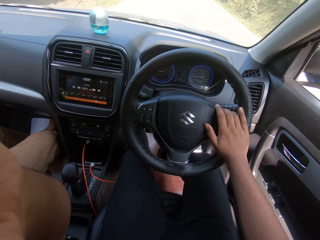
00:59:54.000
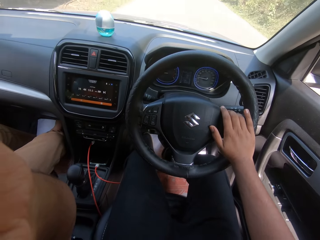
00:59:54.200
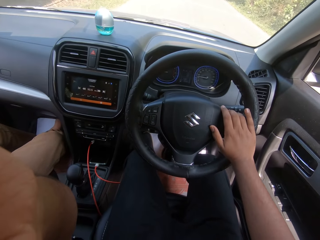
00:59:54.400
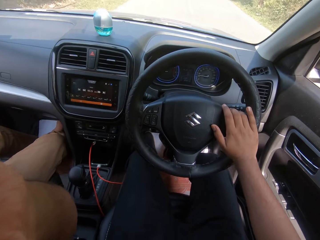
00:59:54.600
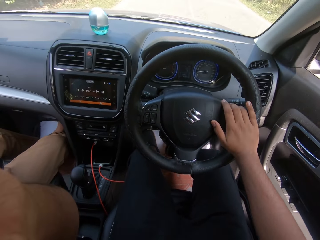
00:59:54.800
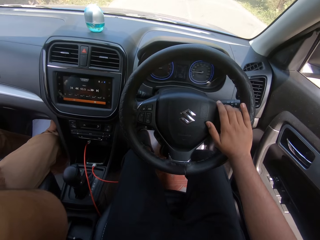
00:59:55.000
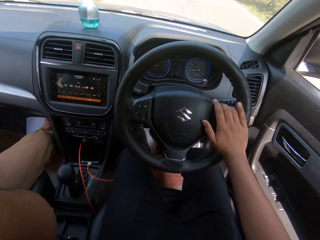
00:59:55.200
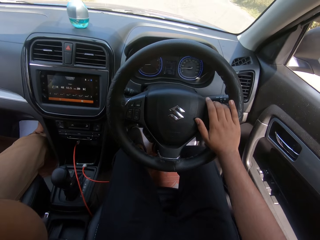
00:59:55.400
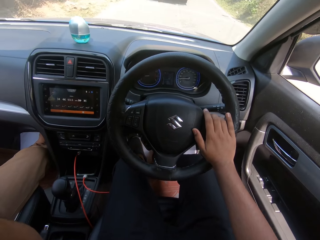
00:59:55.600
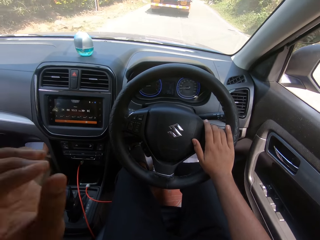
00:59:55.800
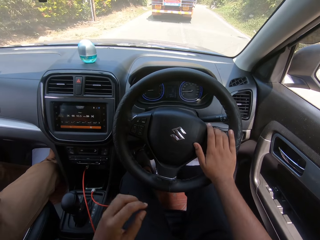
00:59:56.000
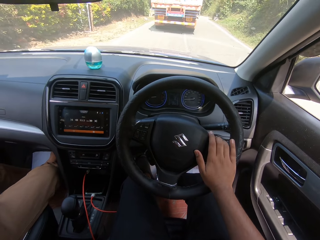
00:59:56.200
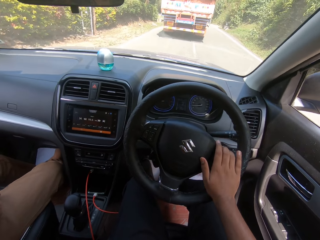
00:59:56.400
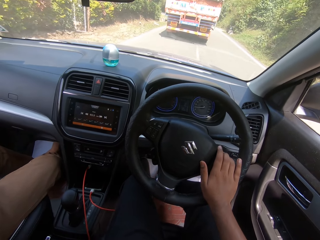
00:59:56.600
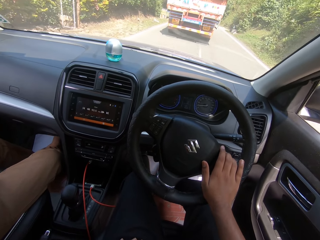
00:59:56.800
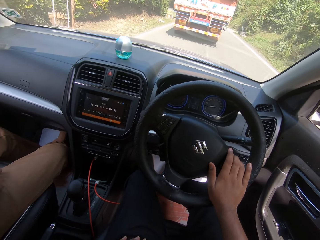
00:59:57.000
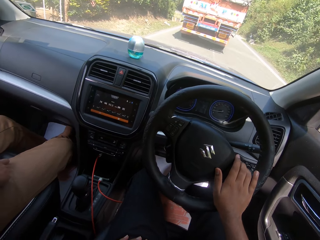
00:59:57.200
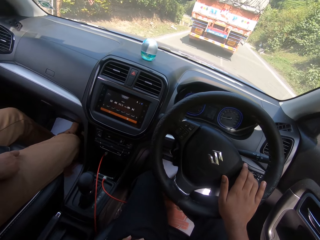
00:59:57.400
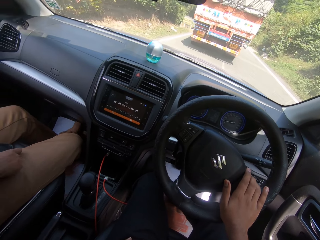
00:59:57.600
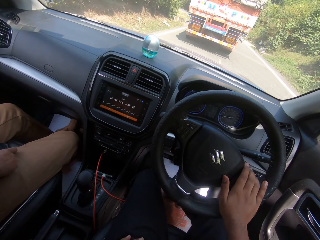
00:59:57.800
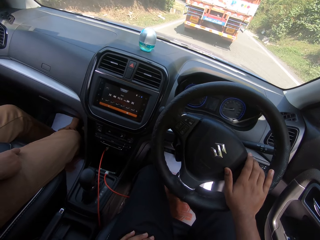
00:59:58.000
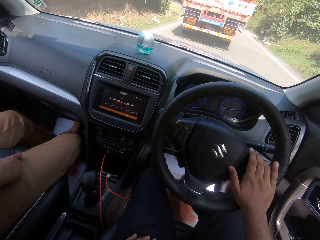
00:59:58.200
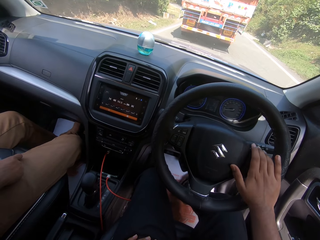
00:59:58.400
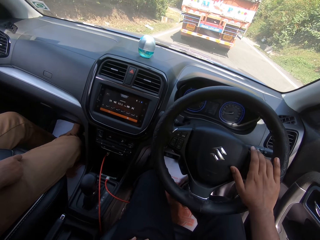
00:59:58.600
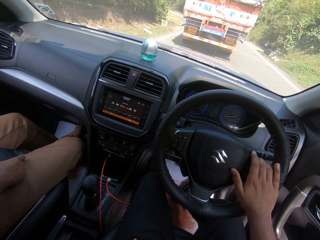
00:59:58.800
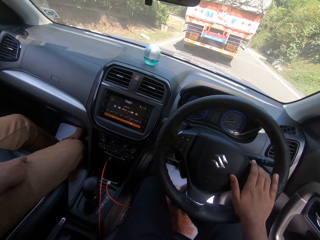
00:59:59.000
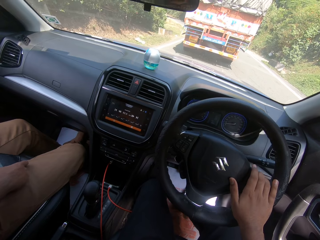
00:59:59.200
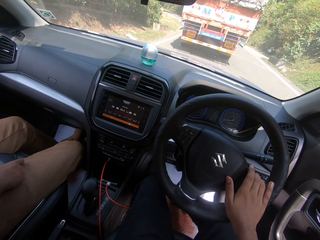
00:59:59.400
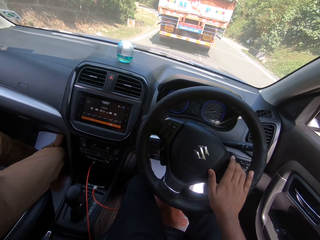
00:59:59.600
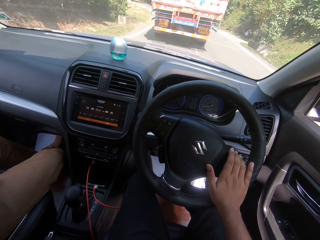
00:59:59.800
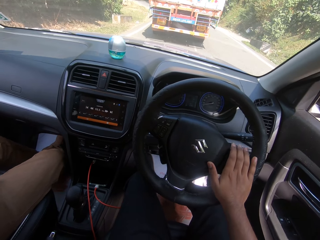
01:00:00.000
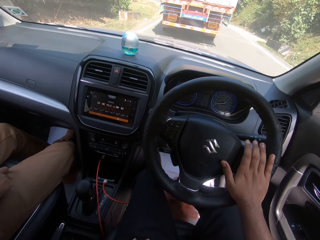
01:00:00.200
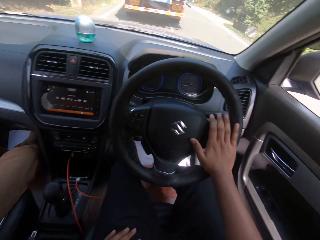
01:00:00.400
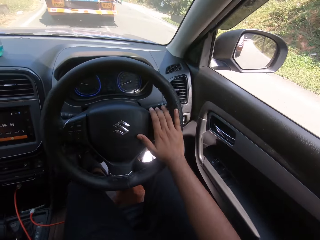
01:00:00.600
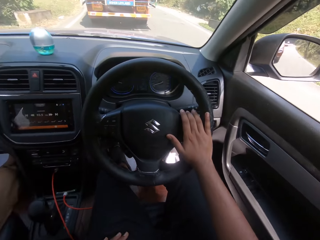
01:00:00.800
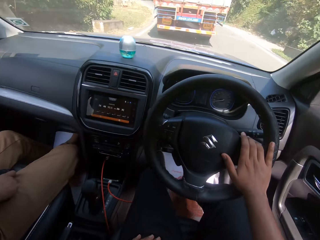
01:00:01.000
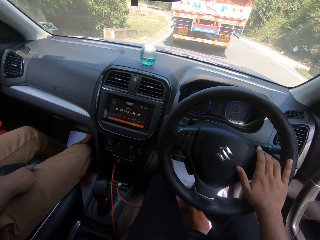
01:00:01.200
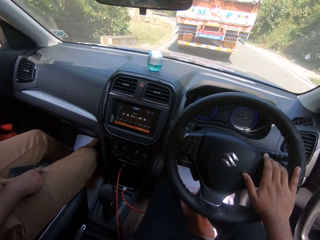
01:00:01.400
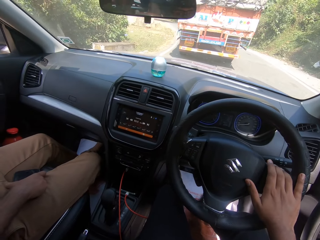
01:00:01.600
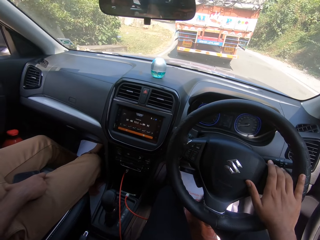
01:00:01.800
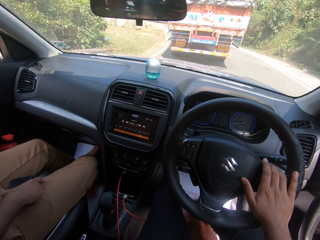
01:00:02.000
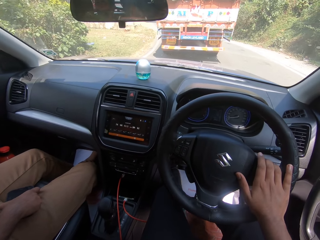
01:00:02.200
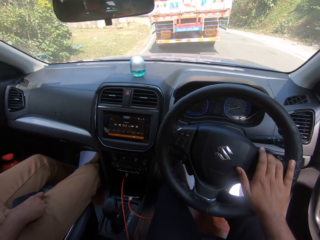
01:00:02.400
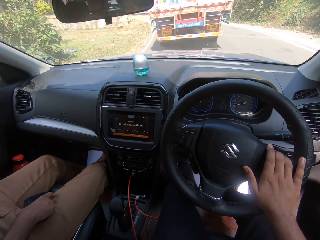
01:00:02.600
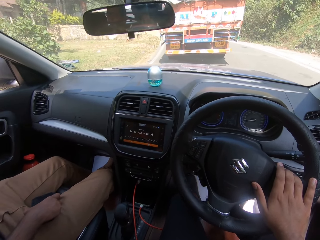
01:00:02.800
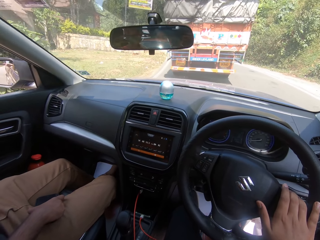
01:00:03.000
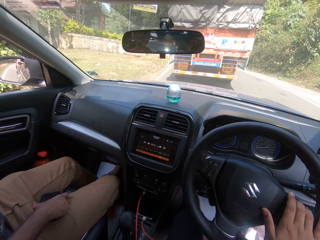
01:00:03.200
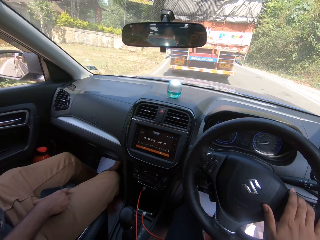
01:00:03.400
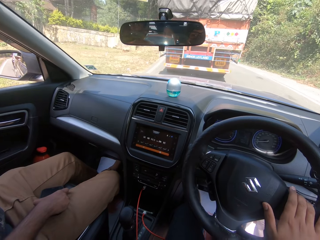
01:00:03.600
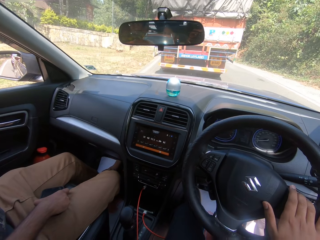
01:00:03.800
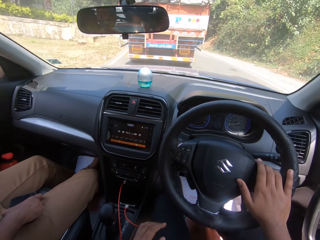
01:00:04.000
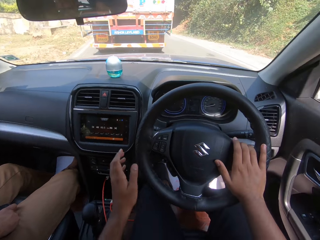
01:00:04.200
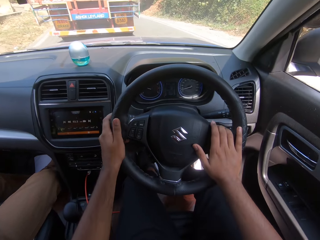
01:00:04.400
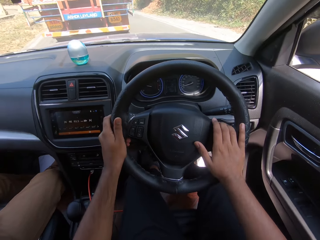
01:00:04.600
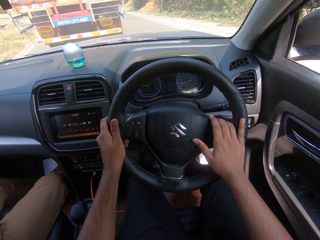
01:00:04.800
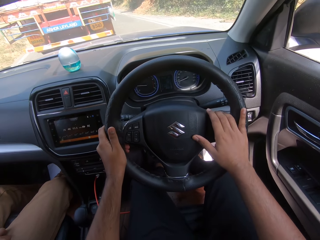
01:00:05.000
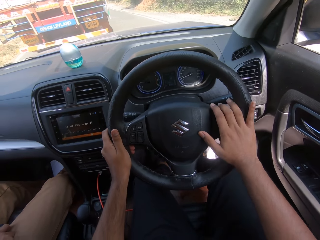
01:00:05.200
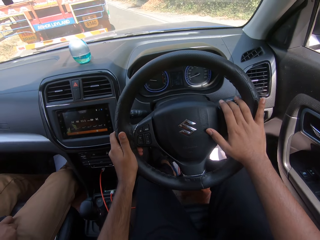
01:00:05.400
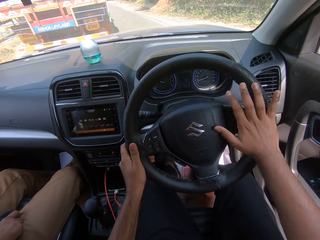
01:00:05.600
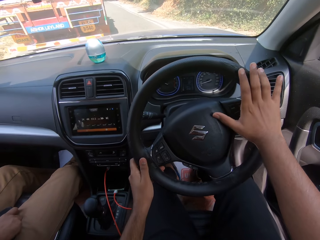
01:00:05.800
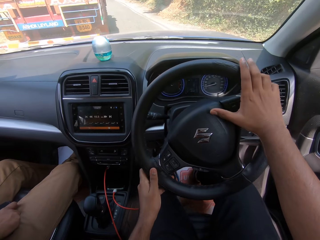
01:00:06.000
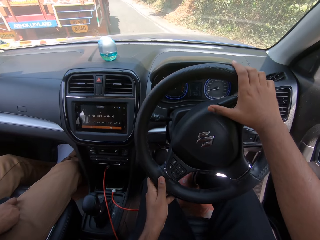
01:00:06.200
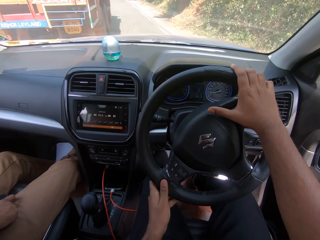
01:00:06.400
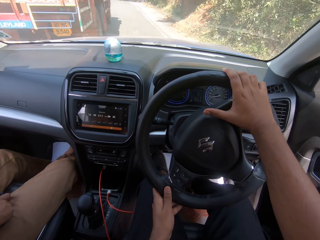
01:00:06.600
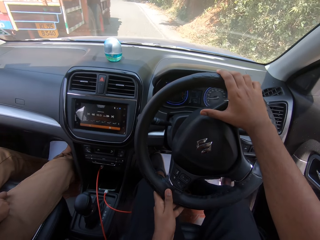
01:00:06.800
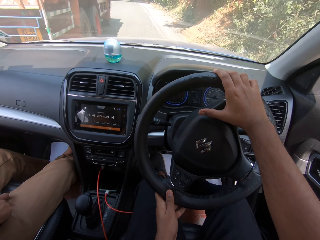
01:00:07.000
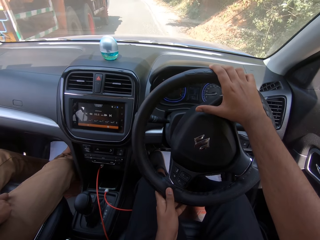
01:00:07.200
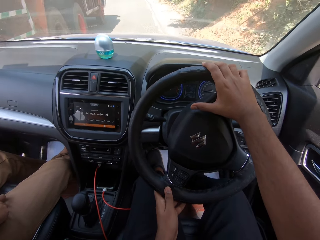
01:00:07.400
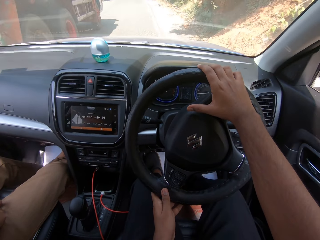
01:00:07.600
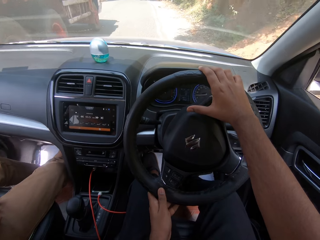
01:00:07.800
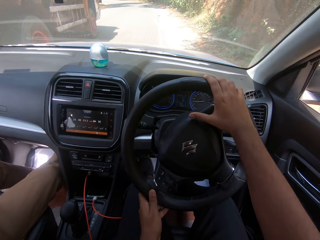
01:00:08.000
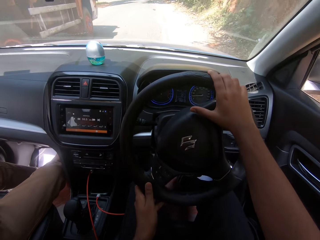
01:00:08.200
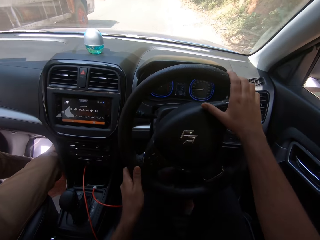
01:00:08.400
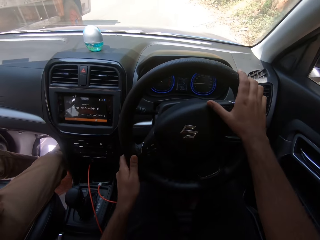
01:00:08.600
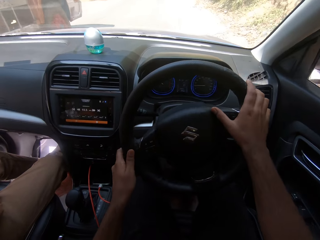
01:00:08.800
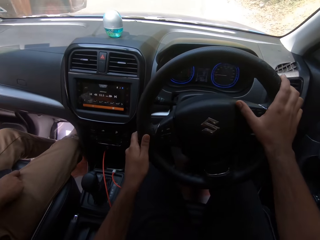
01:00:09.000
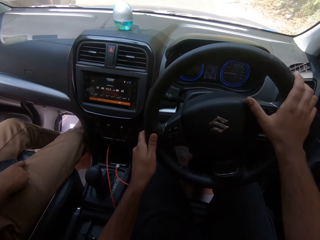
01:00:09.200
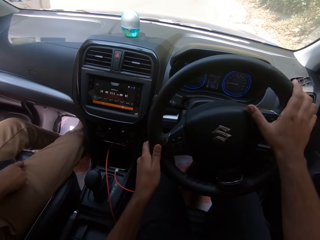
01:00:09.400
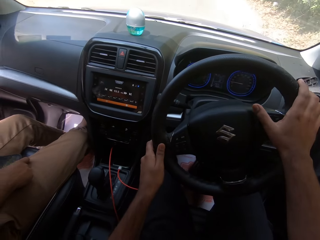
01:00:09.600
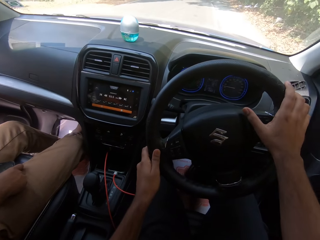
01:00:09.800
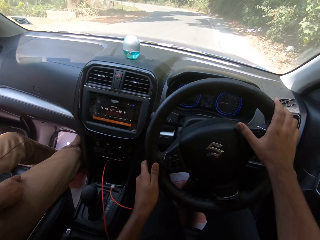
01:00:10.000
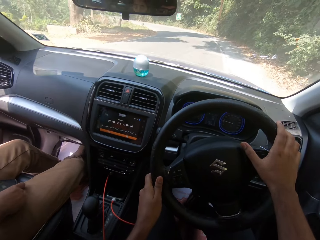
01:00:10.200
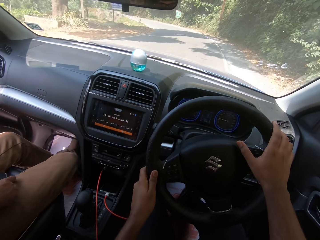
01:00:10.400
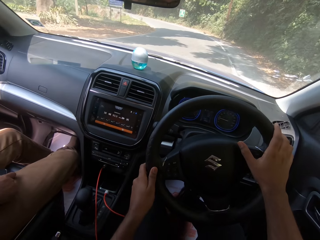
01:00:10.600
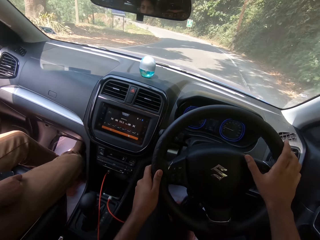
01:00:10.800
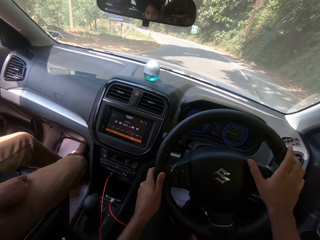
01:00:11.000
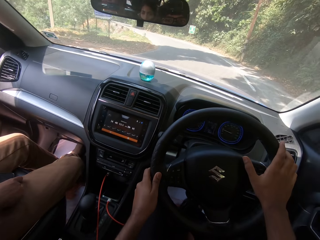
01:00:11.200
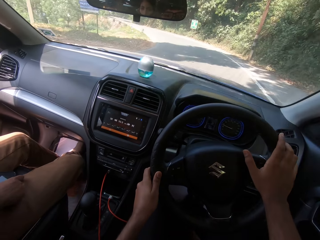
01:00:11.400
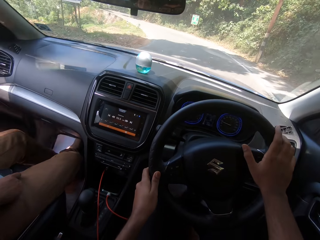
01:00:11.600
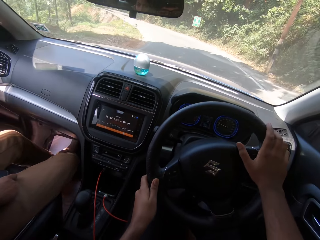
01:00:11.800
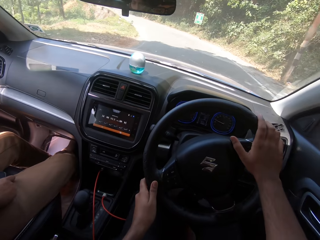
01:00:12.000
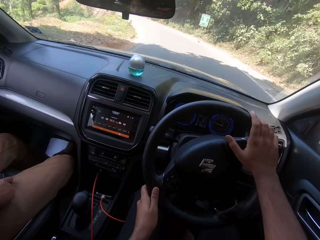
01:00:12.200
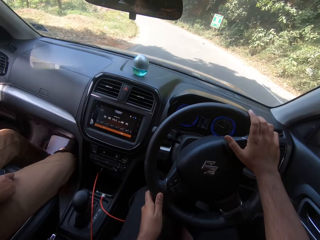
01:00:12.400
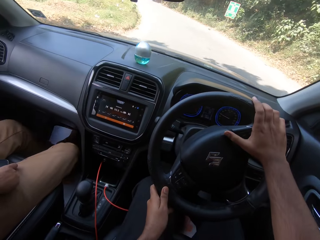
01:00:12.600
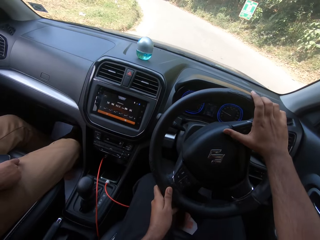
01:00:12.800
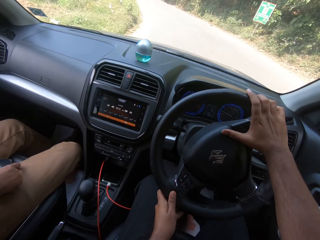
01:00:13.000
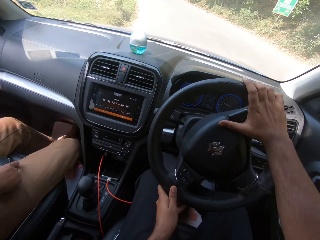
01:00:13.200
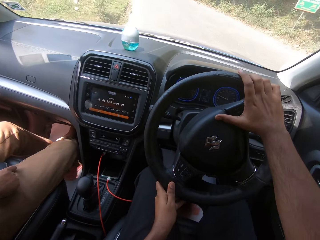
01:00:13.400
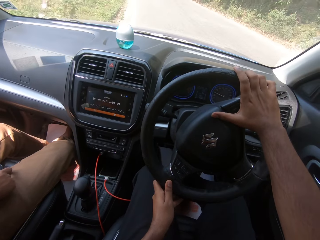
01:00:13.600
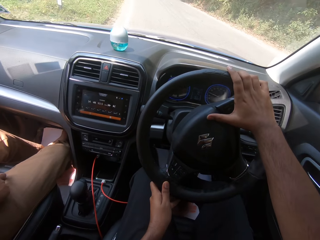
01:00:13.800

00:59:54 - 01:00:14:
The camera wearer overtakes a semi-truck trailer.

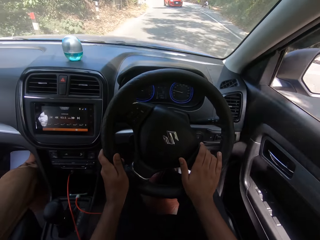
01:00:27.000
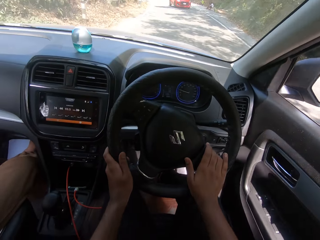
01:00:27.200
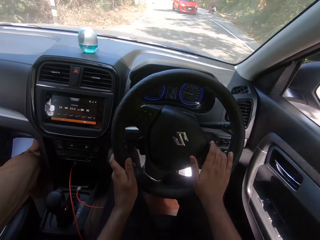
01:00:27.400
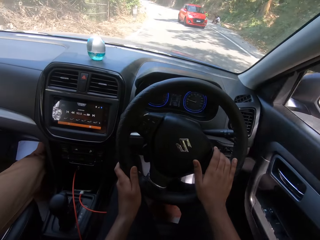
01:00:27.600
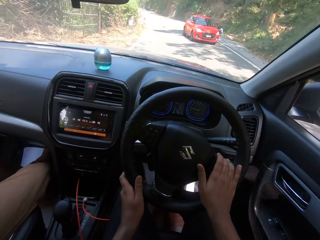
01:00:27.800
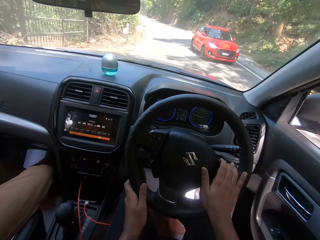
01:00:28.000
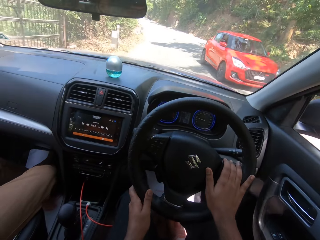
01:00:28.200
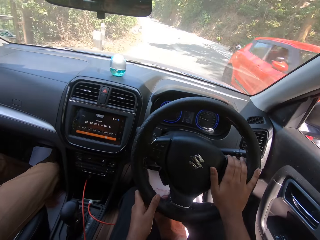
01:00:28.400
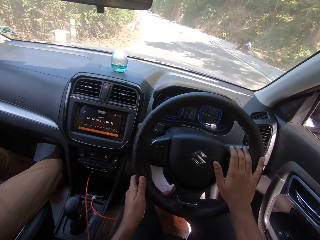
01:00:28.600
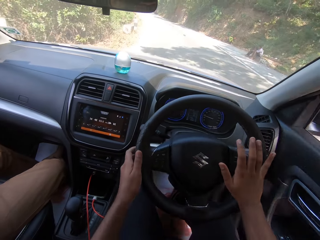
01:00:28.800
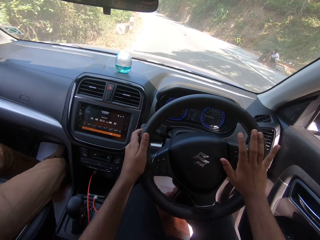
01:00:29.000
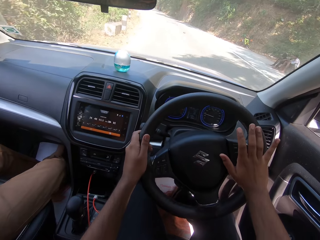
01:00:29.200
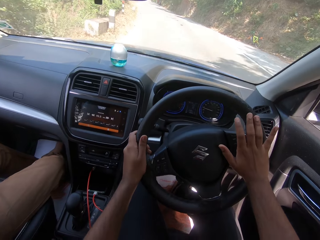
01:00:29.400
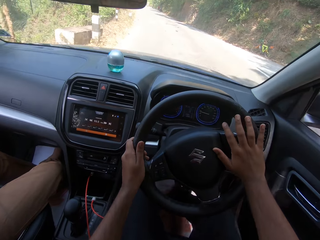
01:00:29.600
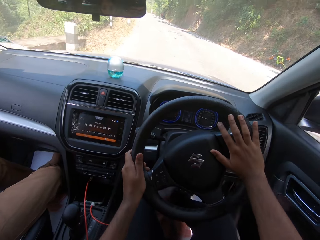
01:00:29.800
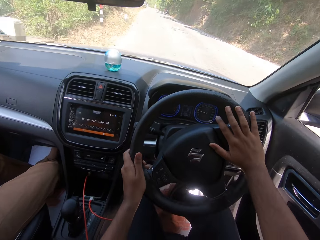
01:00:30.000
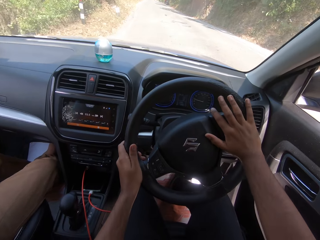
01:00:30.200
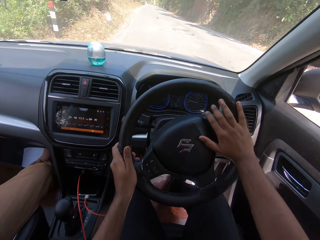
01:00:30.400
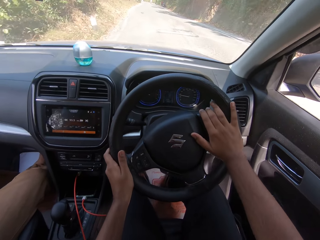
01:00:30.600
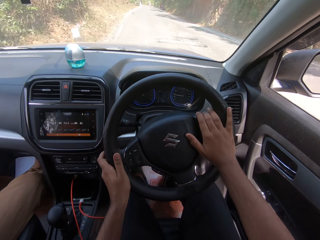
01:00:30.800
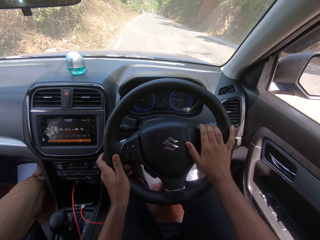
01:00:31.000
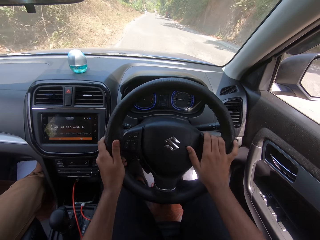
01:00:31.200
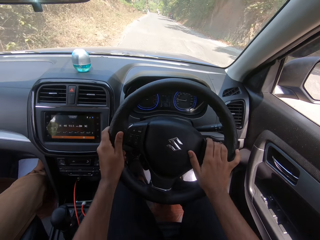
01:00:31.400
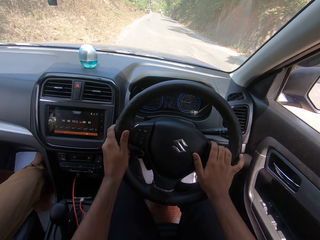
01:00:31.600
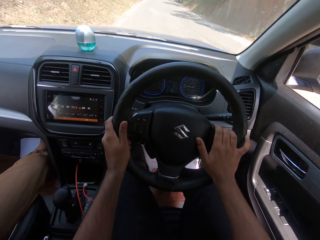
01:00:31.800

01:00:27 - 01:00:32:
A car drives past the camera wearer.
